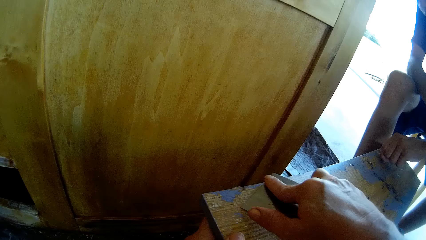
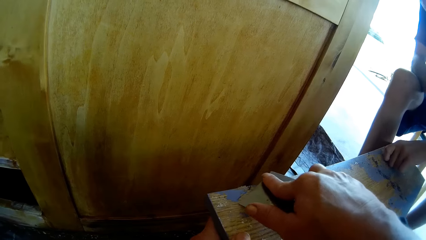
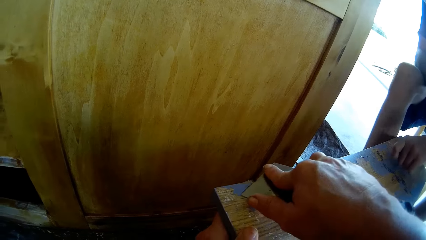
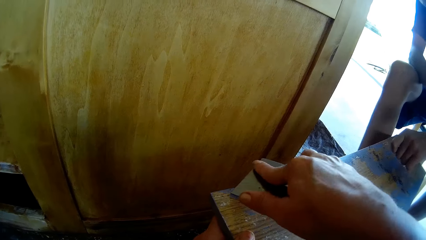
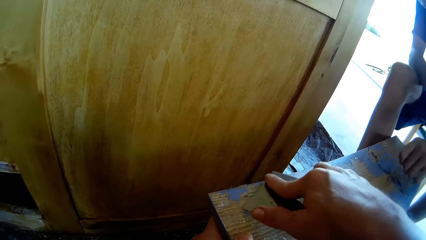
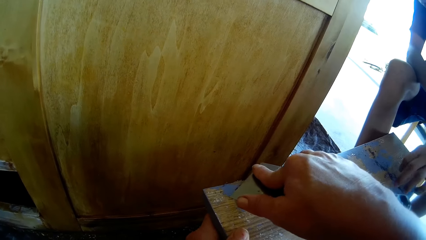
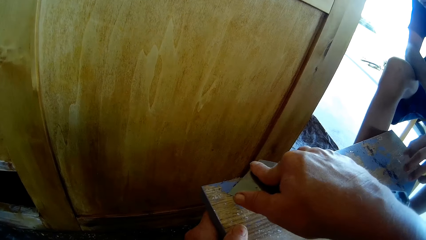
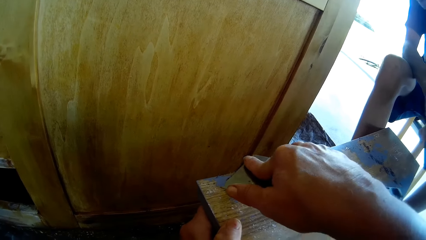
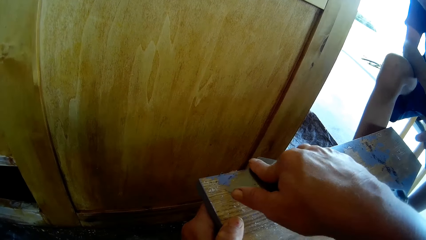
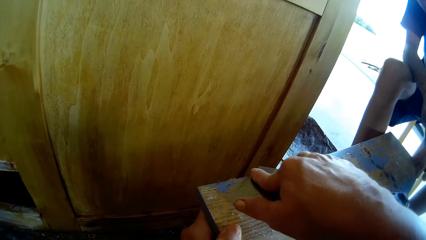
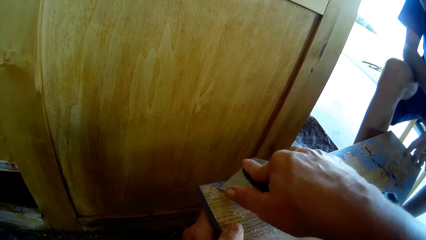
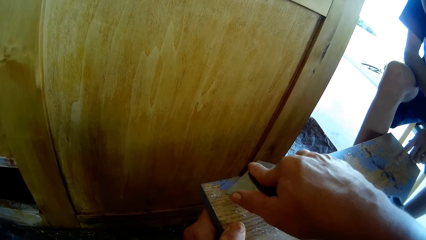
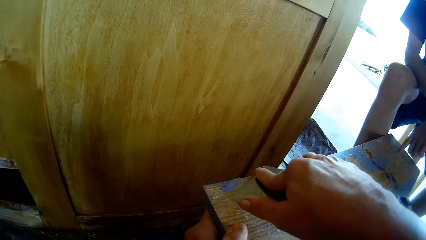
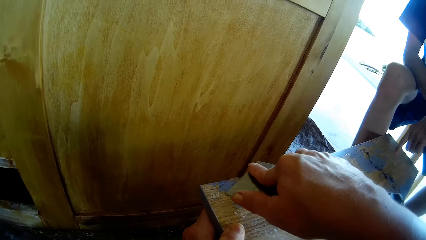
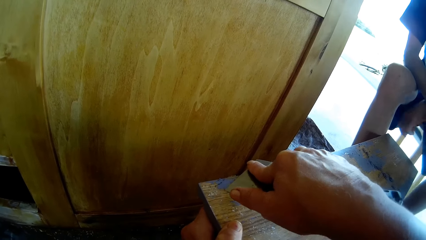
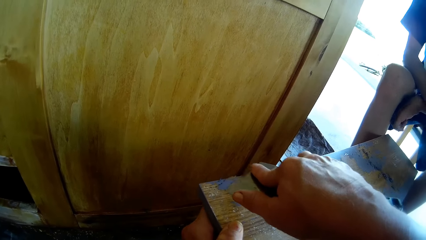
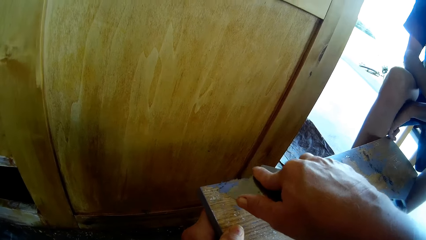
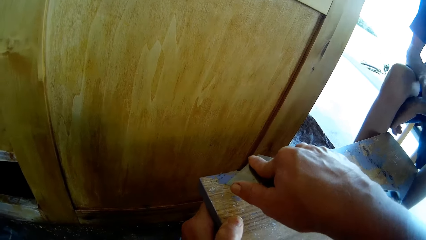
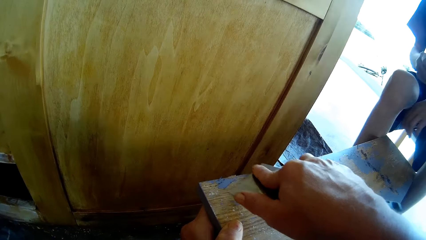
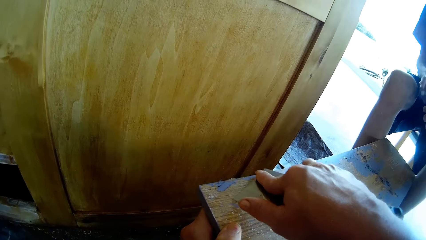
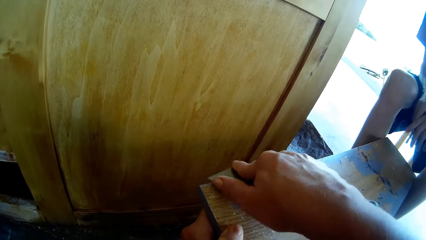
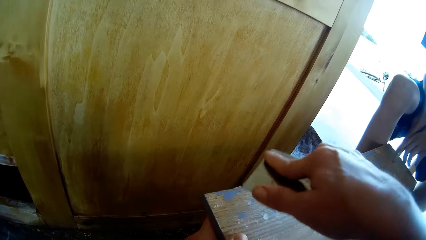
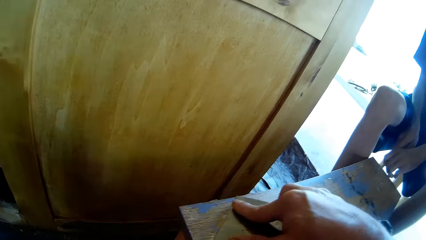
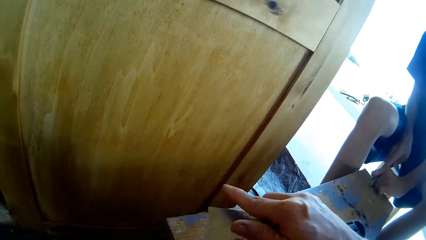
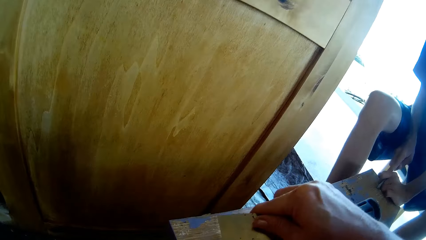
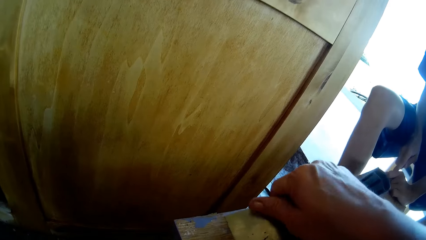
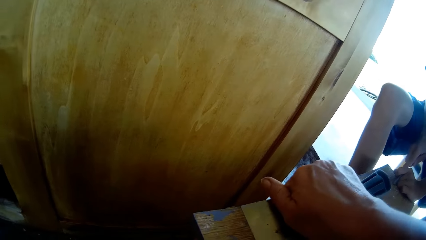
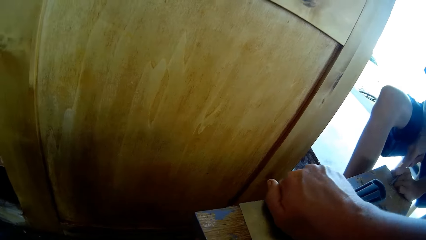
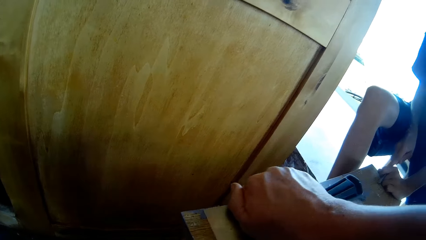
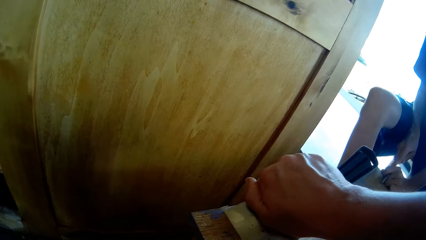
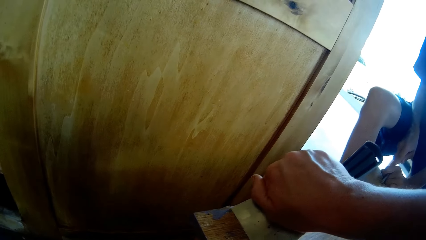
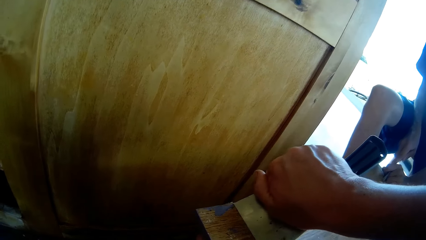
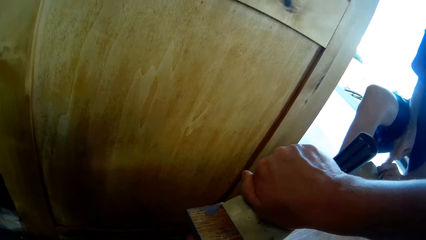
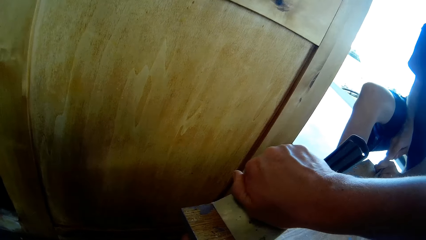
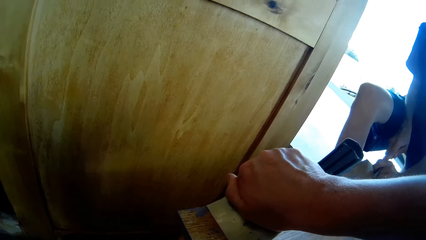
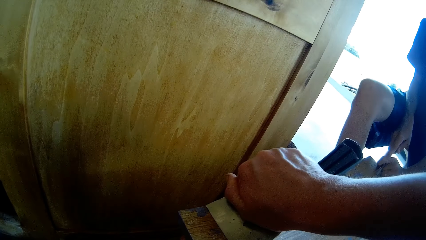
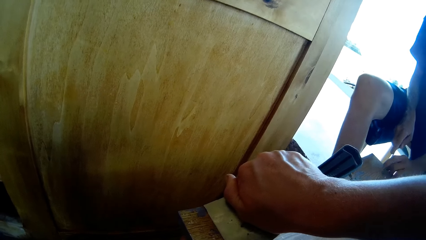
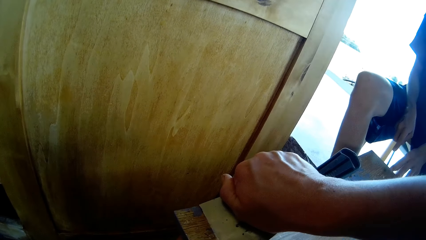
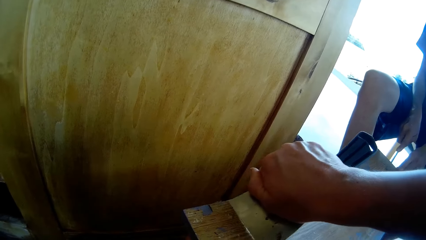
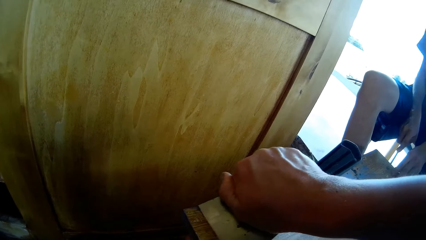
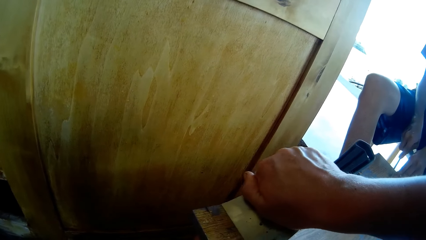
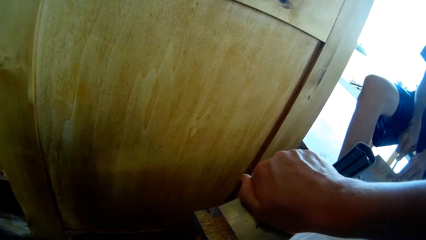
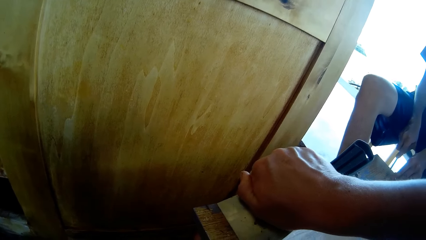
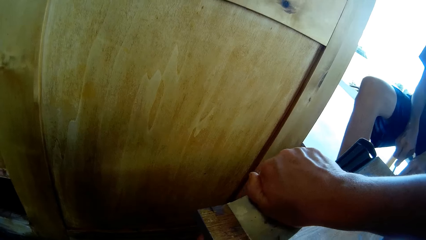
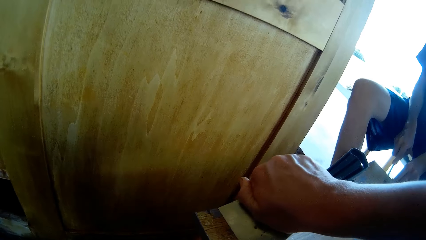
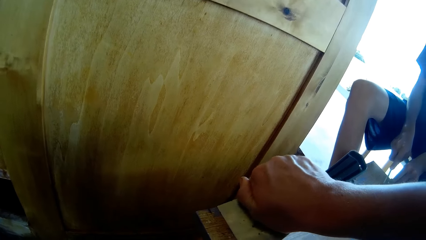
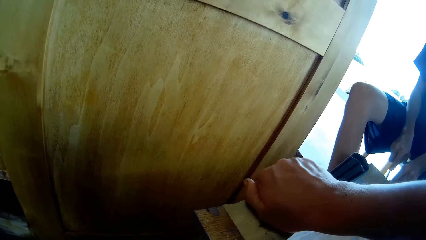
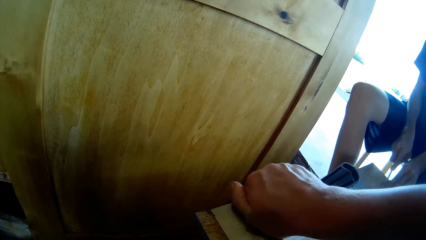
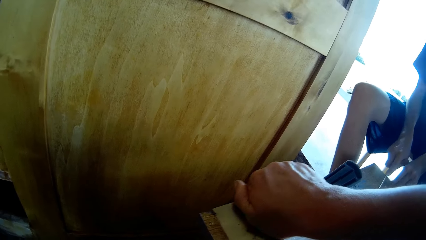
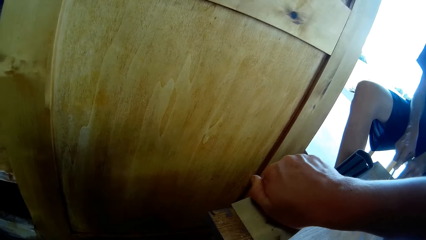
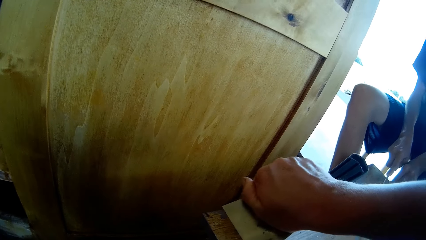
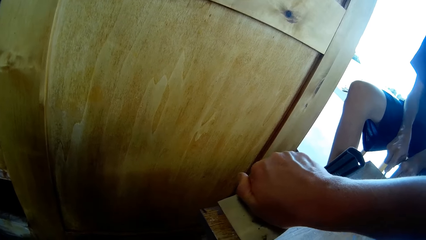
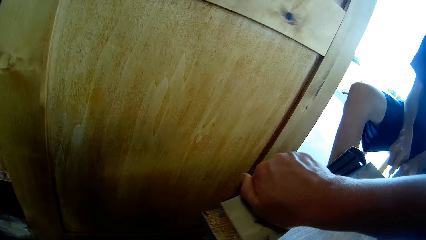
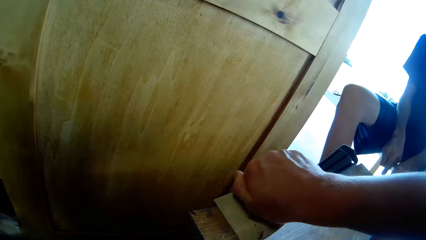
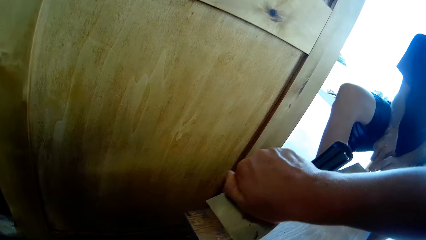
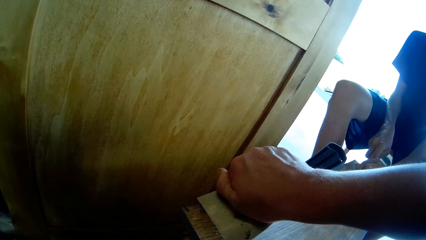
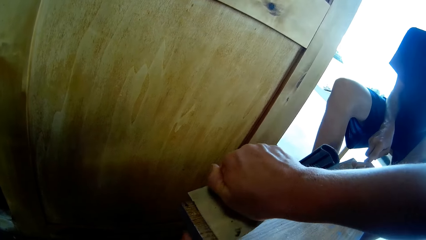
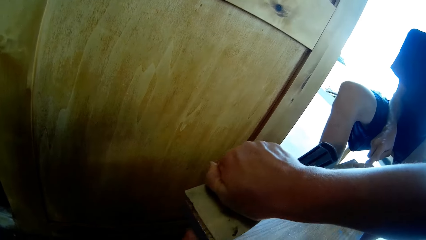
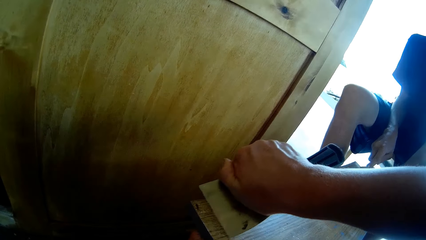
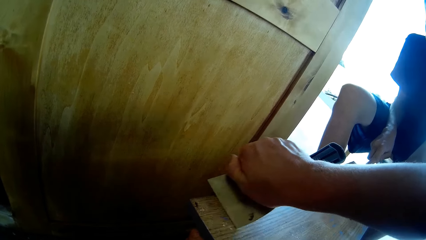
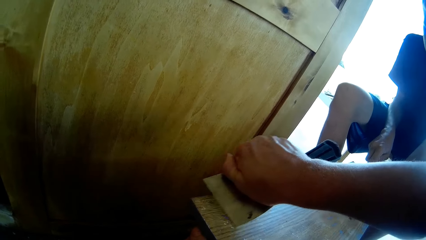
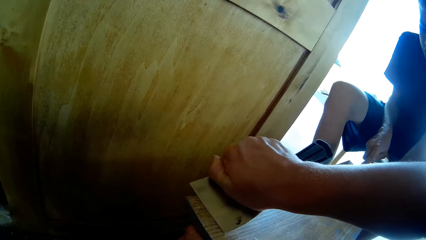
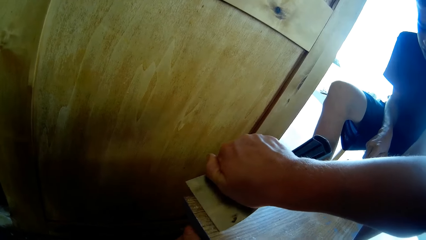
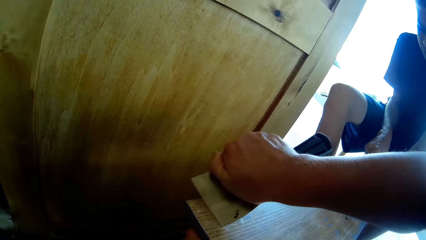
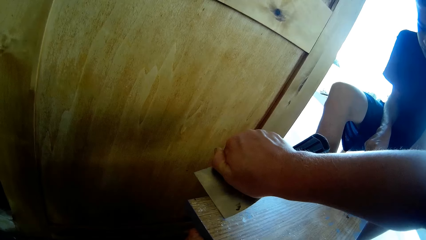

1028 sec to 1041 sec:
A boy drops paint. The boy puts the screwdriver on the drawer. The boy scrapes a wood with the screwdriver. The boy holds the drawer.

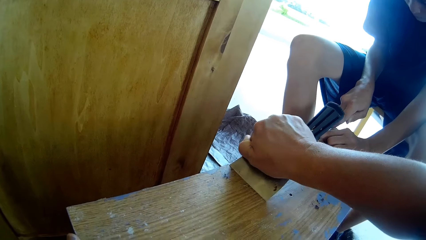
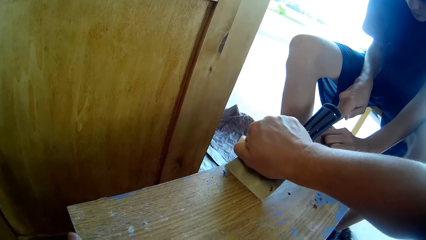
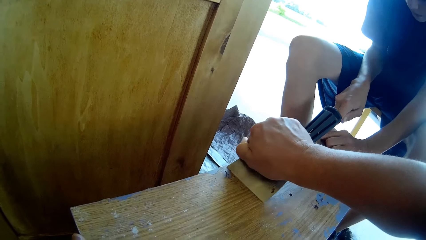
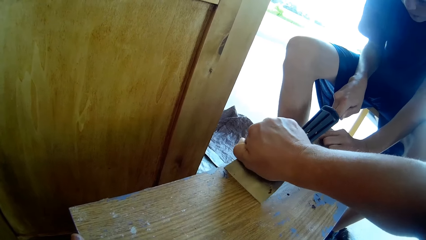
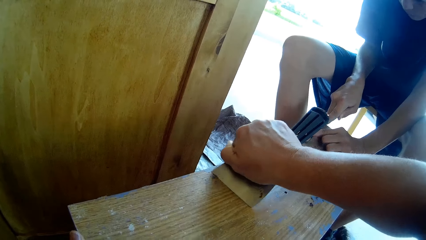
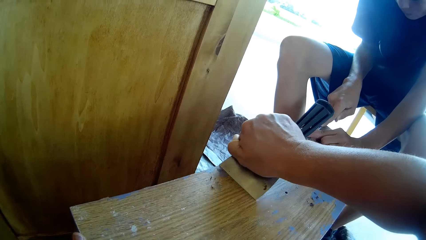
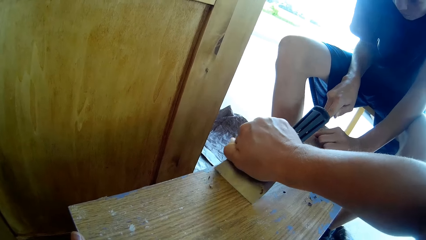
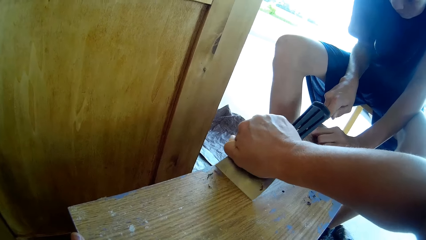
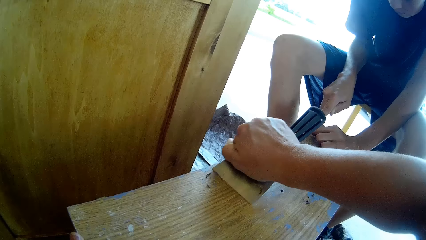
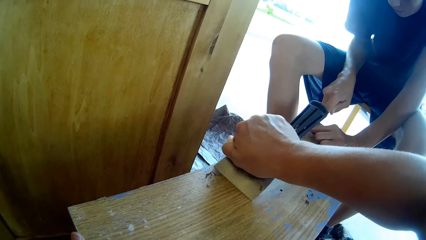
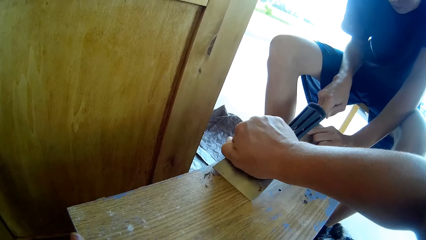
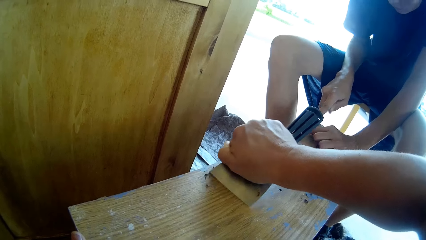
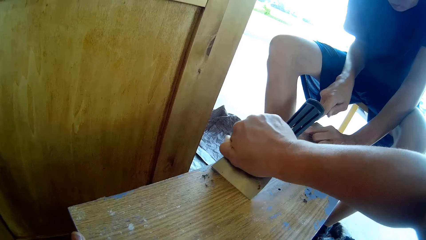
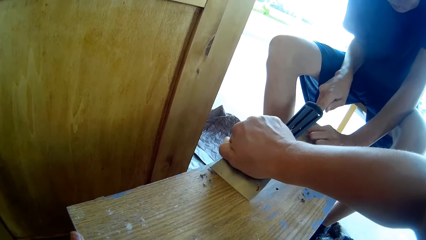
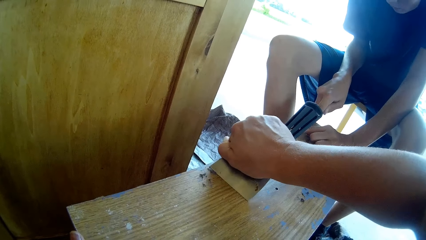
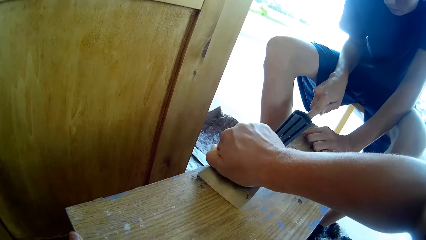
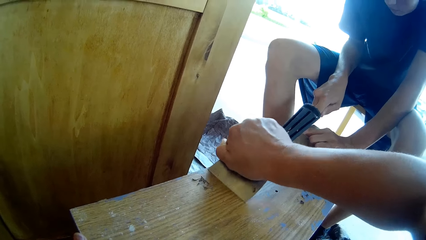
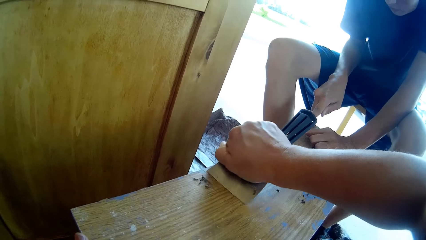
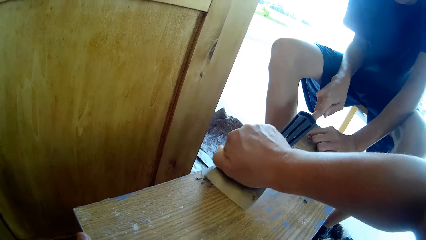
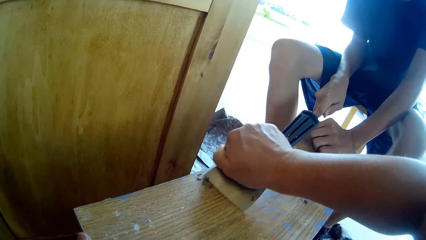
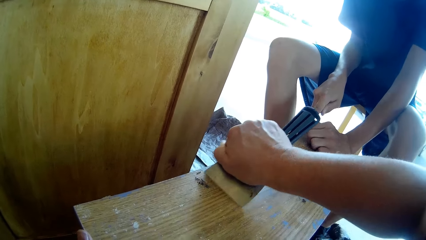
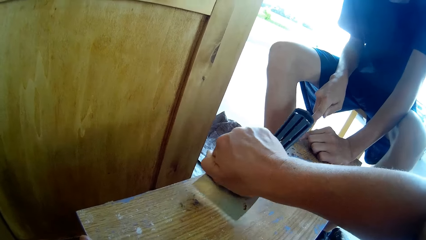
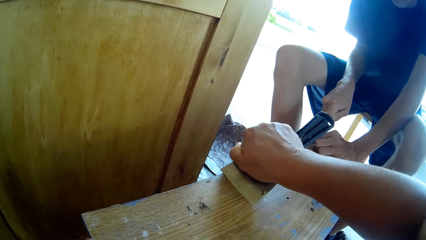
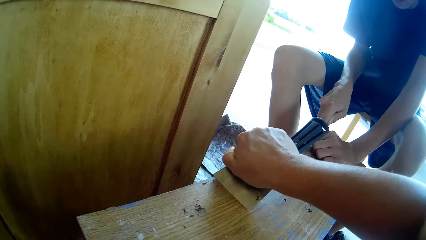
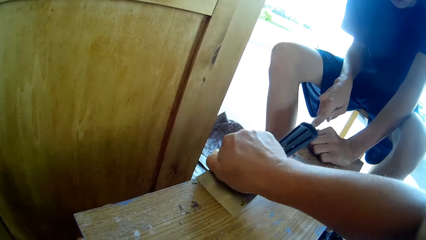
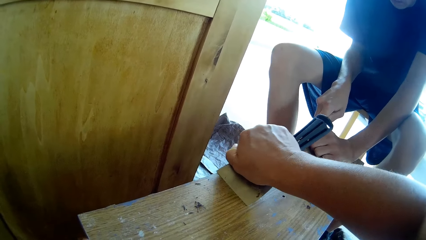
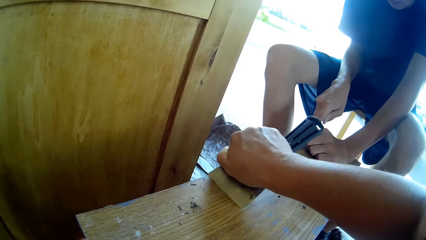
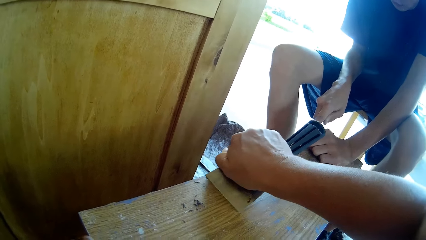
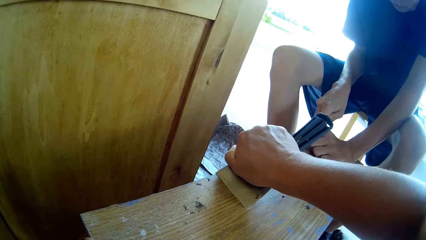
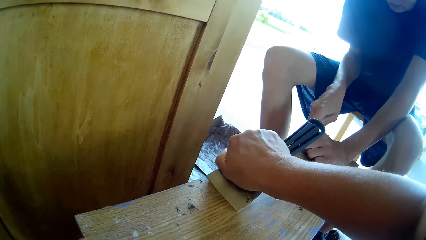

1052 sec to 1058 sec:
The camera wearer scrapes paint.
